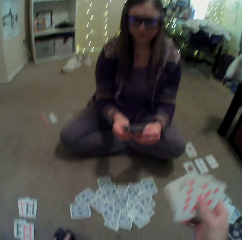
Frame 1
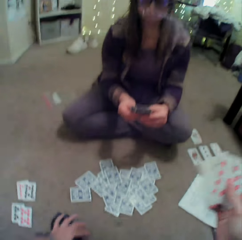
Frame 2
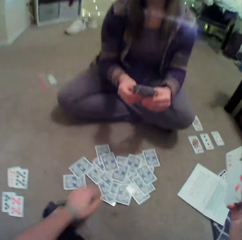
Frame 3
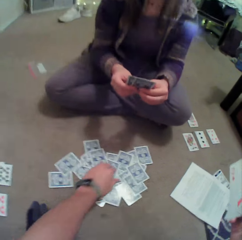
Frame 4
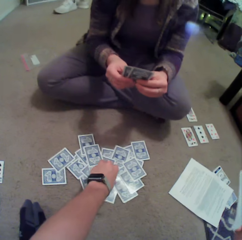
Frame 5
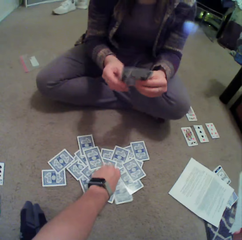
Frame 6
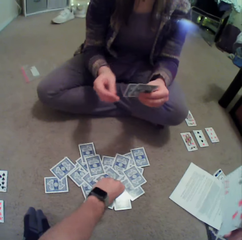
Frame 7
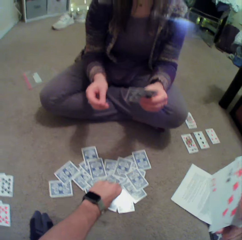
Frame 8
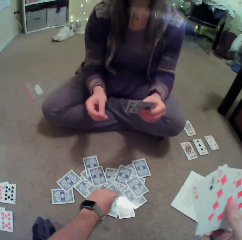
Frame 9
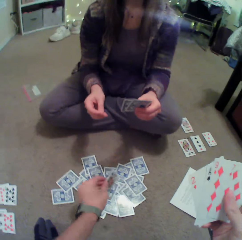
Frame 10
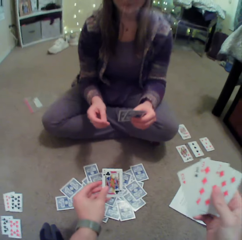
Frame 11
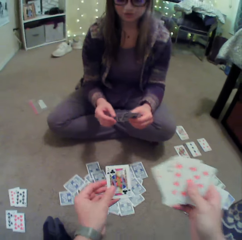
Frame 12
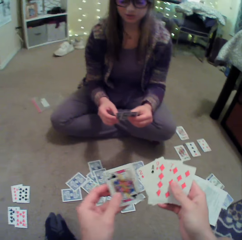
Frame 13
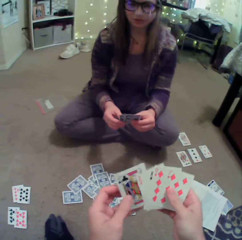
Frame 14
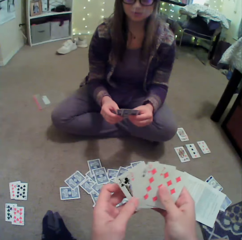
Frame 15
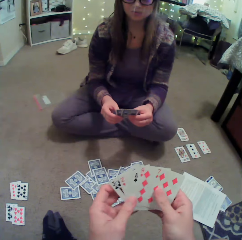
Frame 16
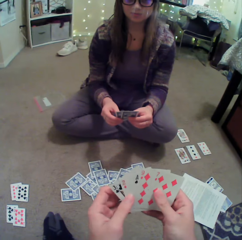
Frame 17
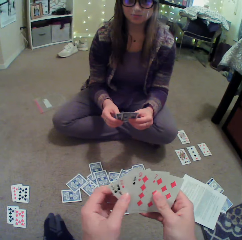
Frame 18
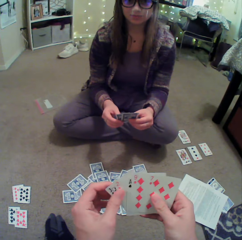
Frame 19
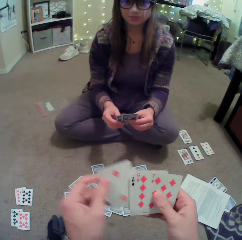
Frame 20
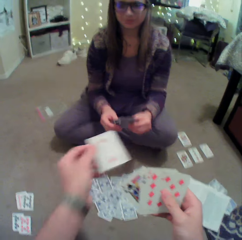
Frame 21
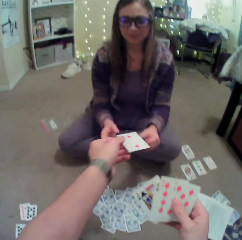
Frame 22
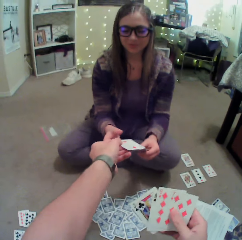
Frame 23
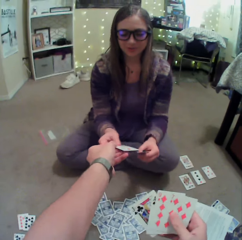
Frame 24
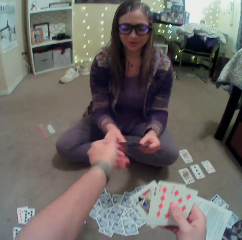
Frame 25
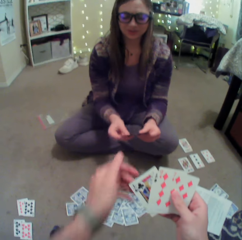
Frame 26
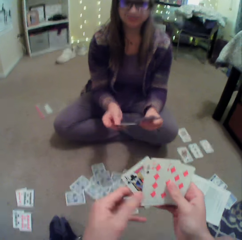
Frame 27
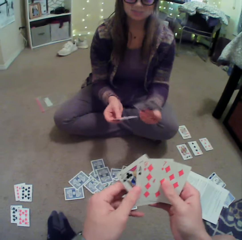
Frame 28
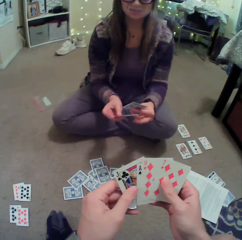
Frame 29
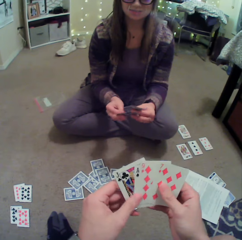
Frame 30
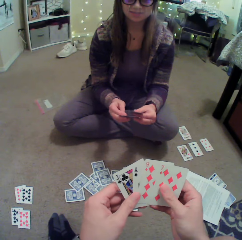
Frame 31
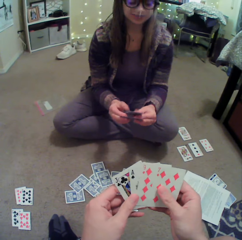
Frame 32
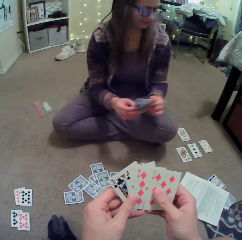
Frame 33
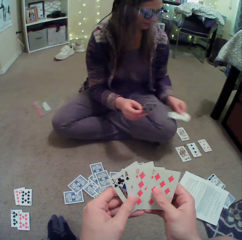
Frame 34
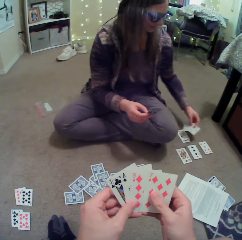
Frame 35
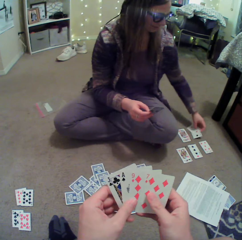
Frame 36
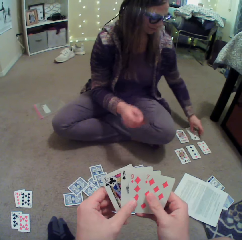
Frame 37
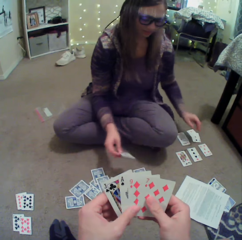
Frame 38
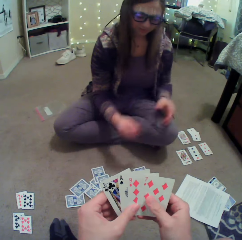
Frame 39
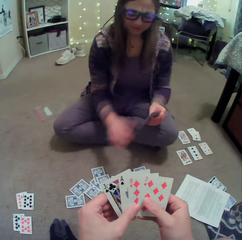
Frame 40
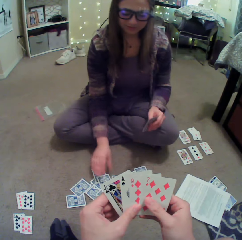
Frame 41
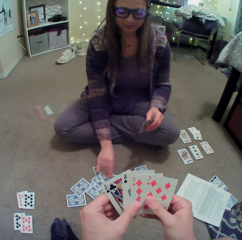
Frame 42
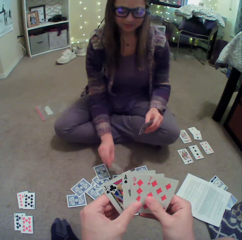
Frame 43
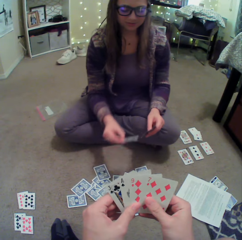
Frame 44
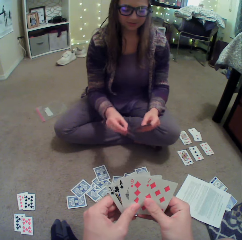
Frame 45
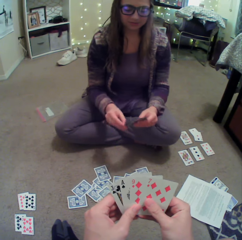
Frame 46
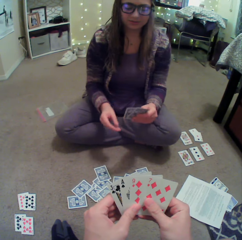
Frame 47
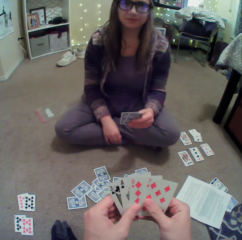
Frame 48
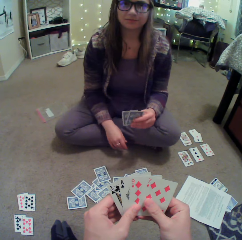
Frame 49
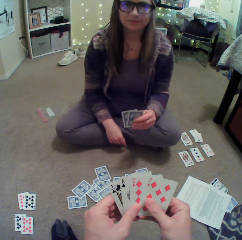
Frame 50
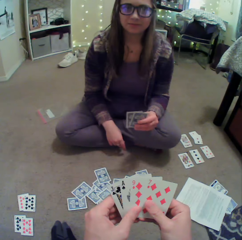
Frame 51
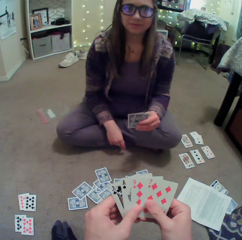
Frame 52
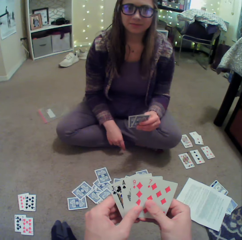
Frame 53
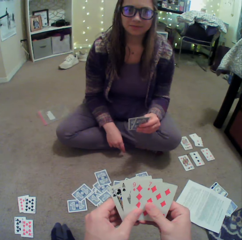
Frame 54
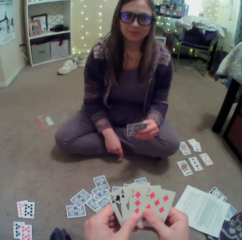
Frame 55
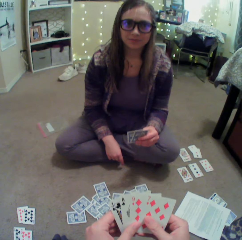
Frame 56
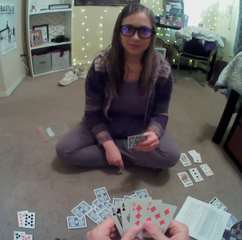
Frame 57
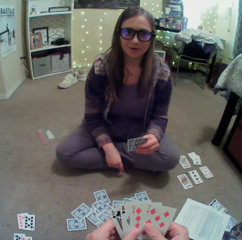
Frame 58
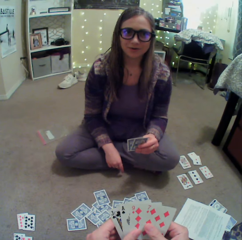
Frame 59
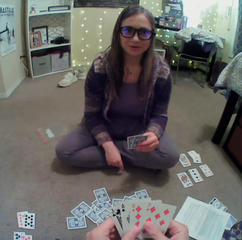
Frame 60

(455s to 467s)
The camera wearer picks up a card on the floor. They give the card to a lady. The lady converses with the camera wearer. She puts the card on the floor and picks up the card on the floor. She converses with the camera wearer.

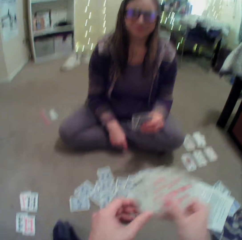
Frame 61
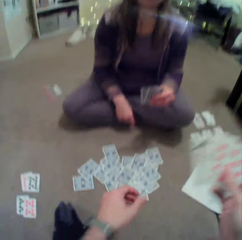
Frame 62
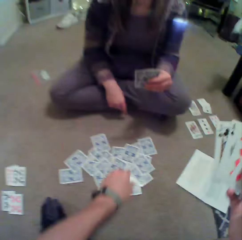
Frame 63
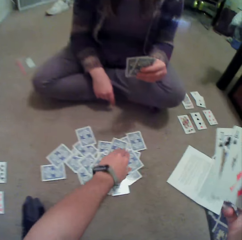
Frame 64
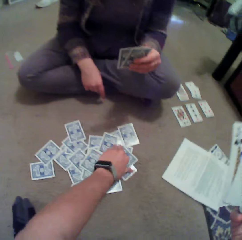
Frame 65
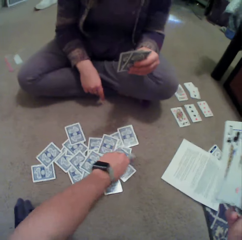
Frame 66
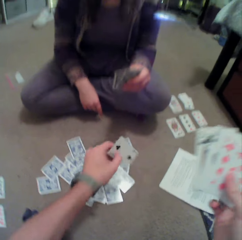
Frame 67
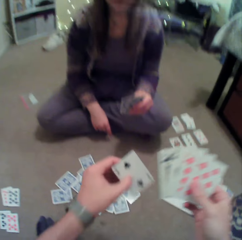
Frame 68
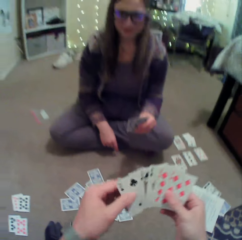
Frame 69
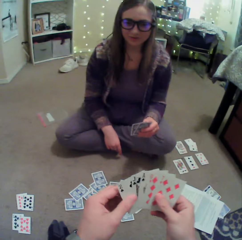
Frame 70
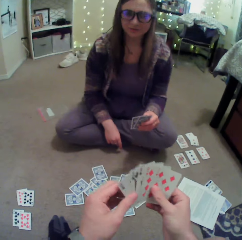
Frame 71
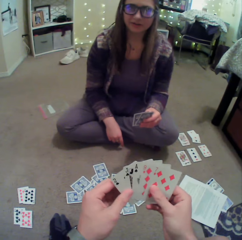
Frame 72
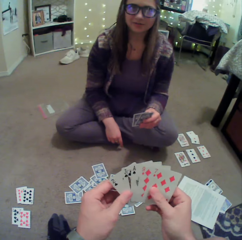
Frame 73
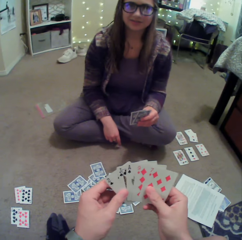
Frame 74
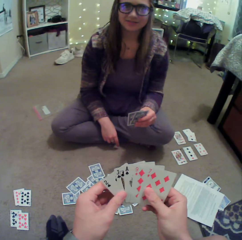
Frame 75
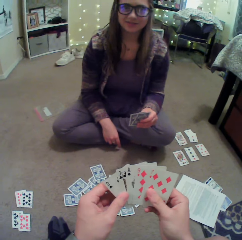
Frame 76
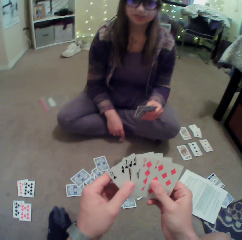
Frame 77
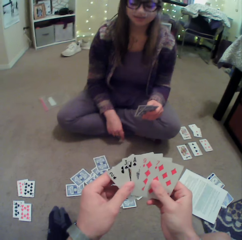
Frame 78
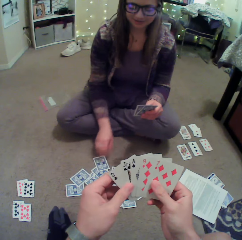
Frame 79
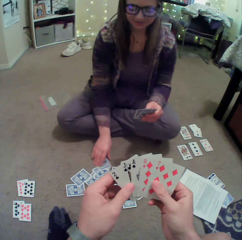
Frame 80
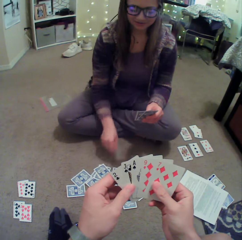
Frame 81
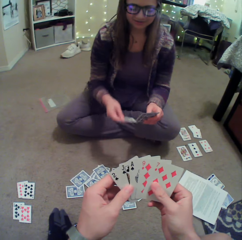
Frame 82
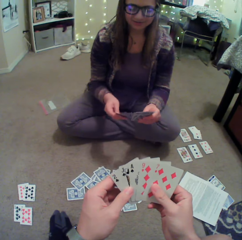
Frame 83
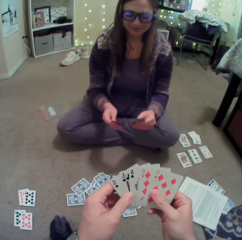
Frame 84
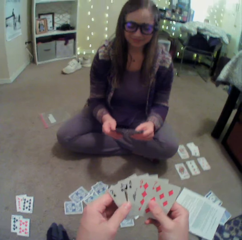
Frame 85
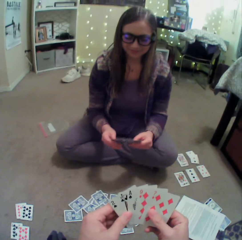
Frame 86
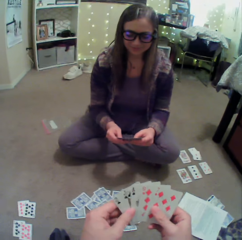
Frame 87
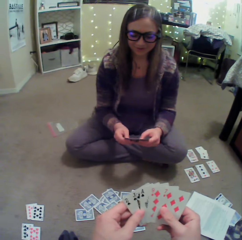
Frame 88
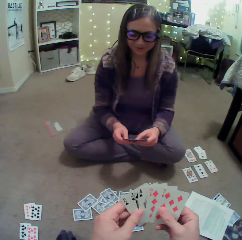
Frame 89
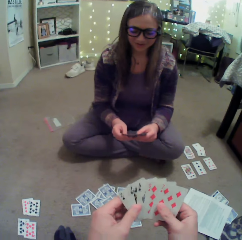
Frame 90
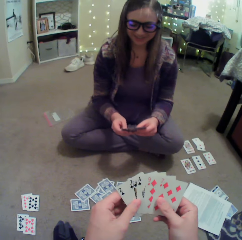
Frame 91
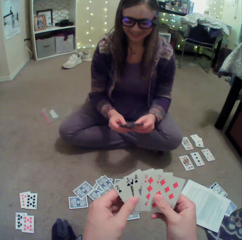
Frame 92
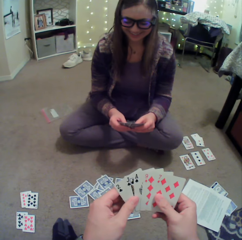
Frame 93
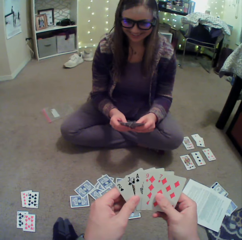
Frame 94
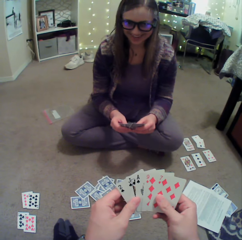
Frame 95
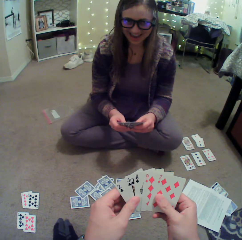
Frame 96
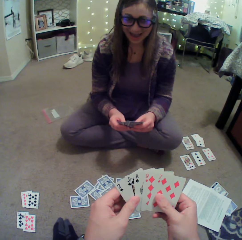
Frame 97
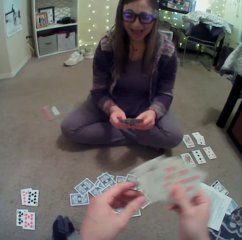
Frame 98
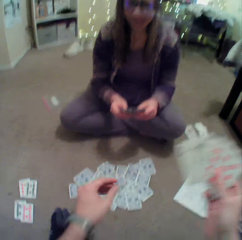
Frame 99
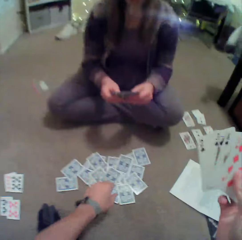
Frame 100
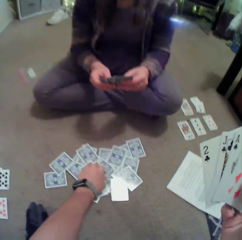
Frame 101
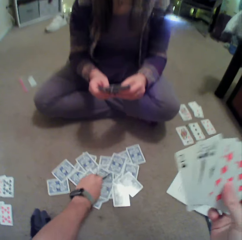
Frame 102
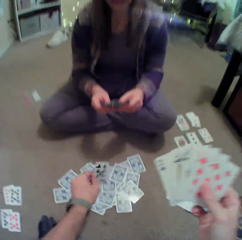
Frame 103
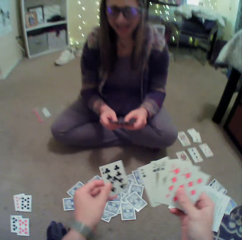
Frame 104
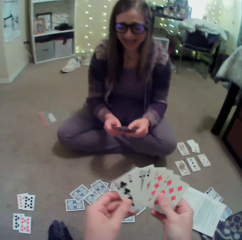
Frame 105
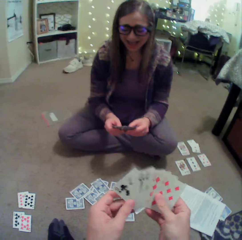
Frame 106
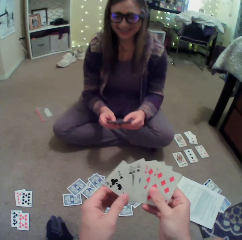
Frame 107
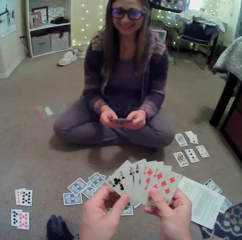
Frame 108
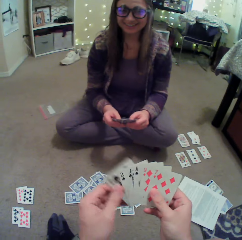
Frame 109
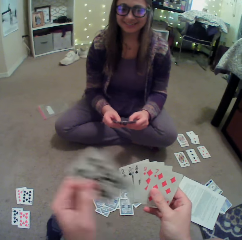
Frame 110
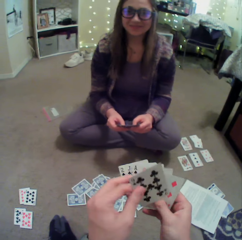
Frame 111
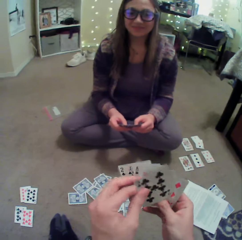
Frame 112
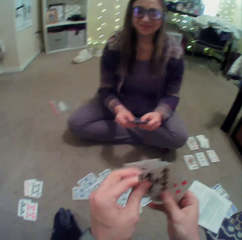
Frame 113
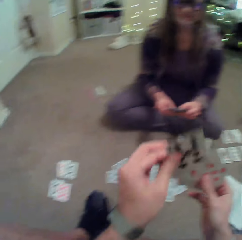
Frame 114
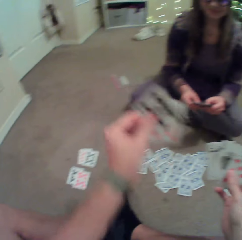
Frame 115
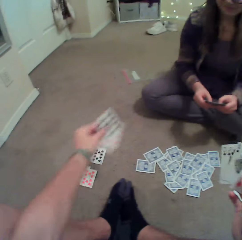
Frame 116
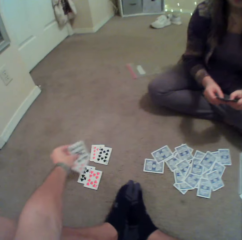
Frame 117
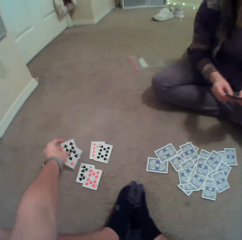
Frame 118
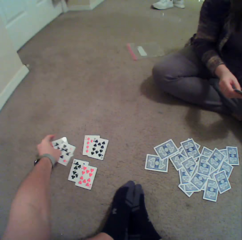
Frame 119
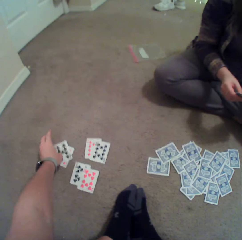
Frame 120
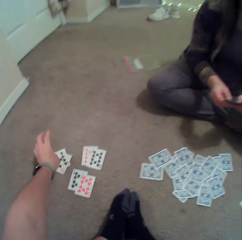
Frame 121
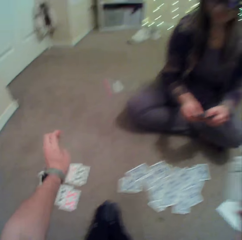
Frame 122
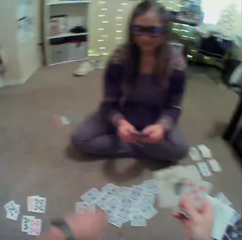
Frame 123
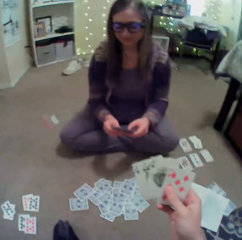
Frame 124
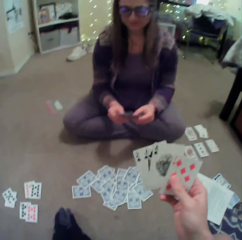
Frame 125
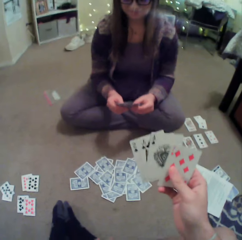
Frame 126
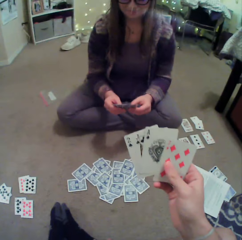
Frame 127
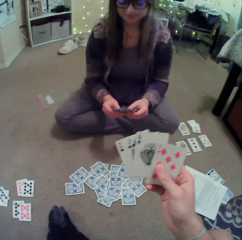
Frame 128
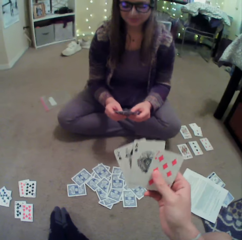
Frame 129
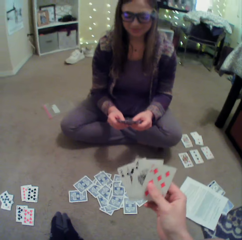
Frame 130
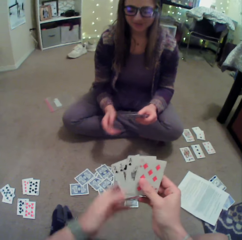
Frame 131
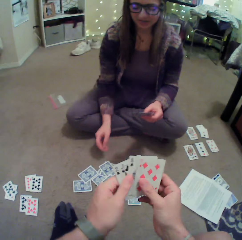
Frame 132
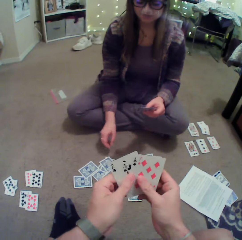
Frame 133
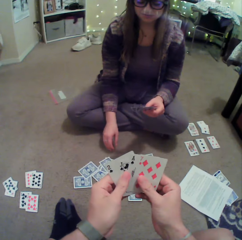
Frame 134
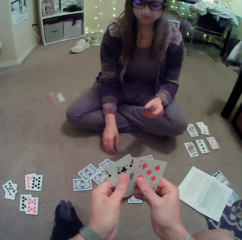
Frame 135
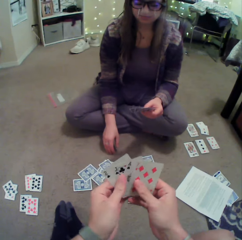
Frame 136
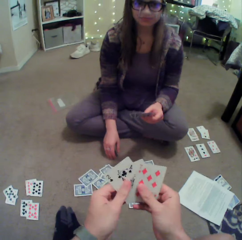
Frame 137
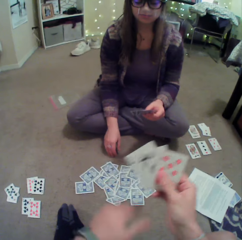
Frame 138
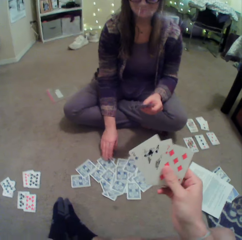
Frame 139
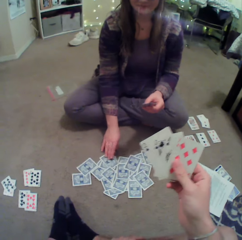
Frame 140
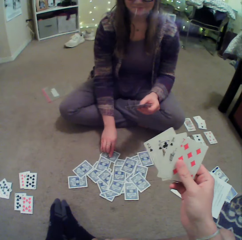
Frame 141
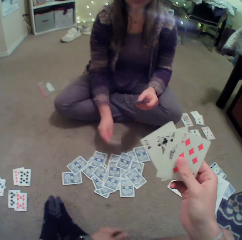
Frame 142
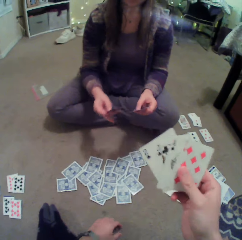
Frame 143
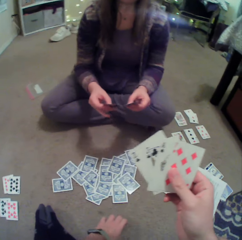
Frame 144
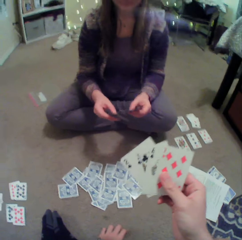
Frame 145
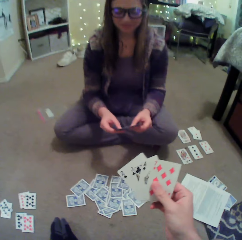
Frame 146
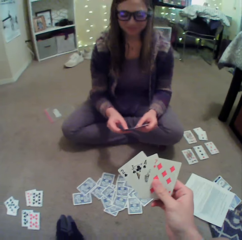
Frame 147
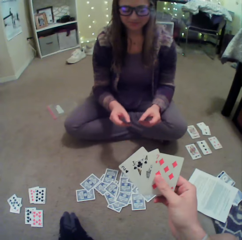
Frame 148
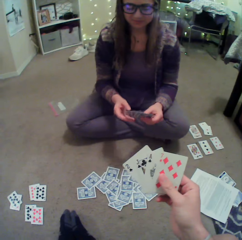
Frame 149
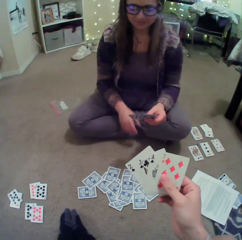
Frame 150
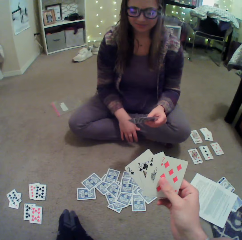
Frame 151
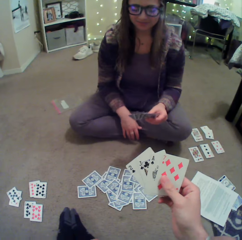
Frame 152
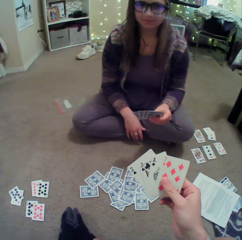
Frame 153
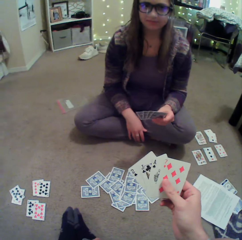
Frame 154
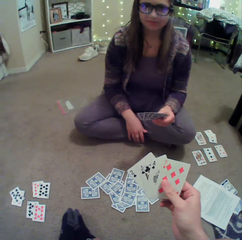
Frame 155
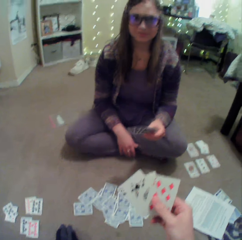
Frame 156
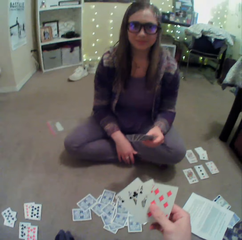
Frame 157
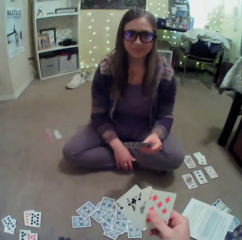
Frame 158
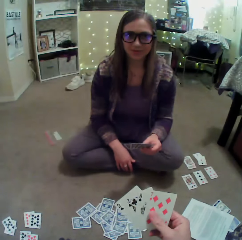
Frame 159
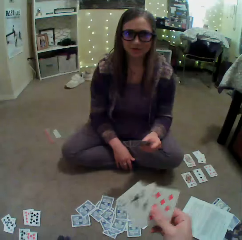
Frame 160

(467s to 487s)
The camera wearer picks up a card on the floor. A lady converses with the camera wearer. She picks up the card on the floor. The camera wearer converses with the lady. They pick up the card on the floor. They put the cards on the floor, arrange the cards in hand, and put the cards on the floor. They look around. They arrange the cards in hand. The lady picks up the card on the floor. The camera wearer converses with the lady.
